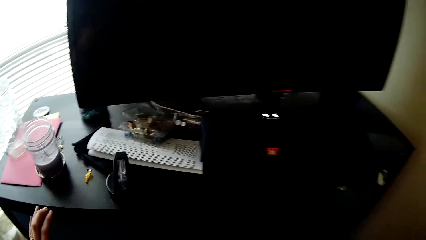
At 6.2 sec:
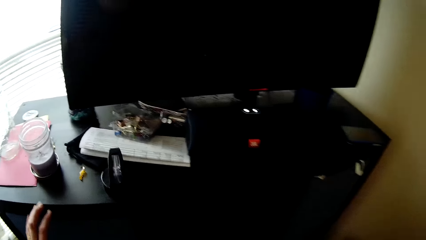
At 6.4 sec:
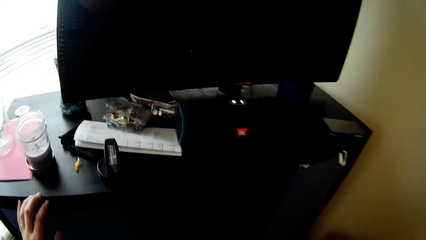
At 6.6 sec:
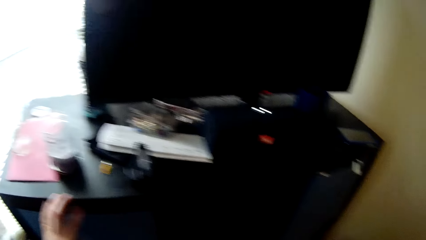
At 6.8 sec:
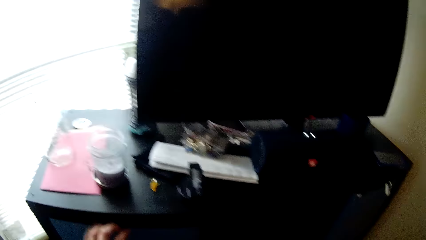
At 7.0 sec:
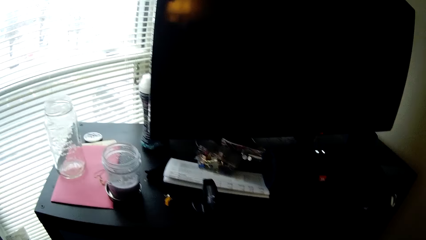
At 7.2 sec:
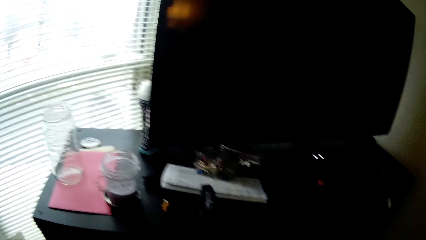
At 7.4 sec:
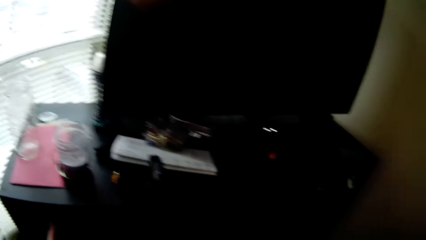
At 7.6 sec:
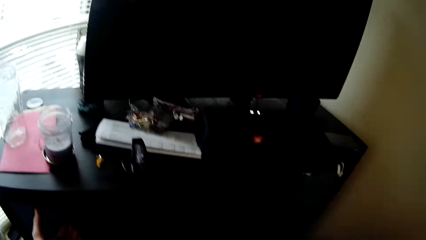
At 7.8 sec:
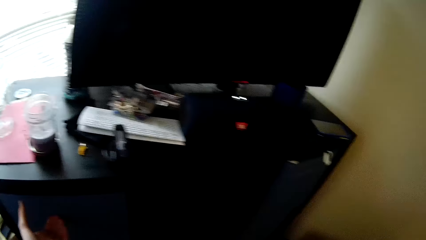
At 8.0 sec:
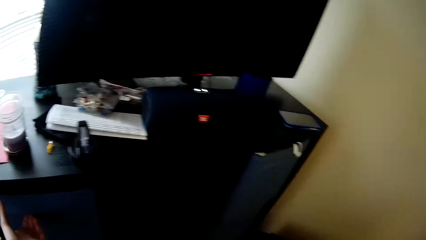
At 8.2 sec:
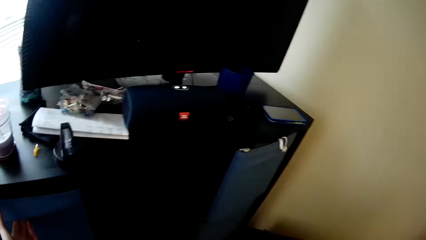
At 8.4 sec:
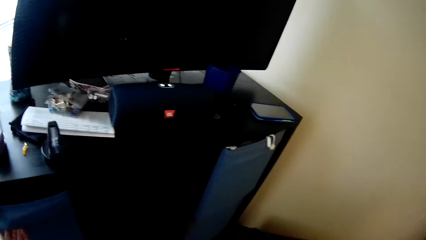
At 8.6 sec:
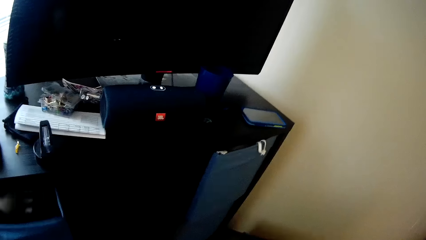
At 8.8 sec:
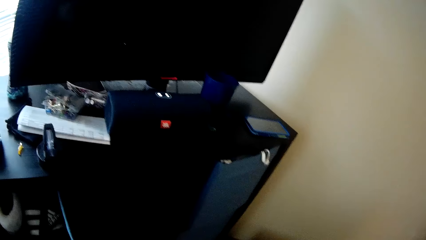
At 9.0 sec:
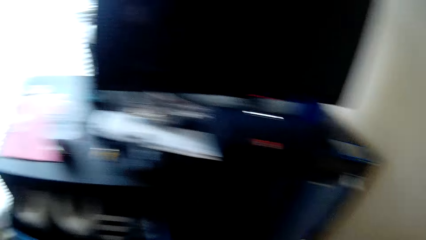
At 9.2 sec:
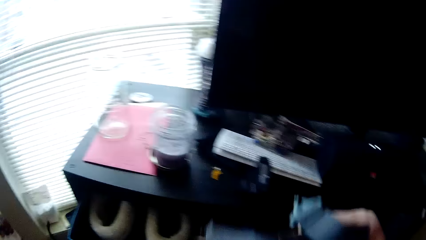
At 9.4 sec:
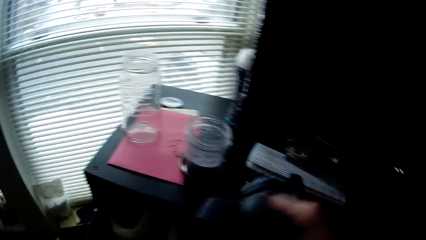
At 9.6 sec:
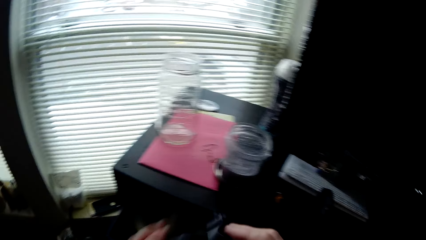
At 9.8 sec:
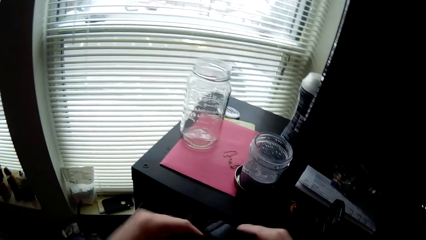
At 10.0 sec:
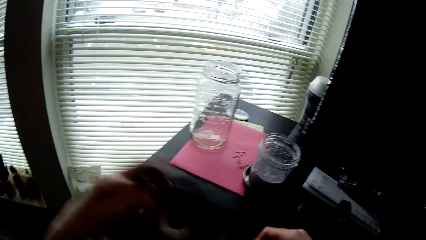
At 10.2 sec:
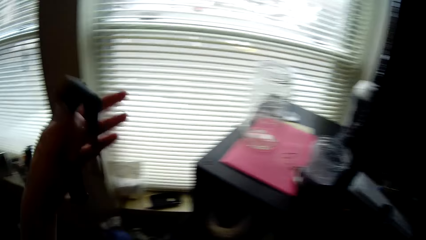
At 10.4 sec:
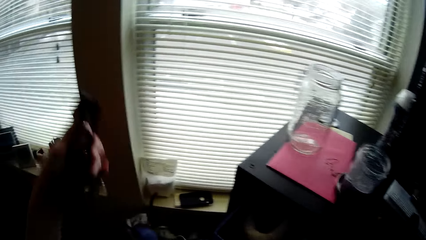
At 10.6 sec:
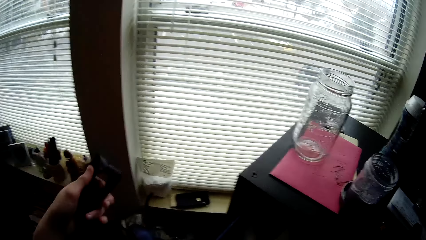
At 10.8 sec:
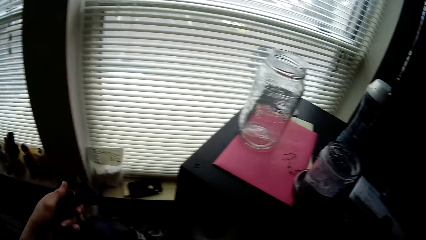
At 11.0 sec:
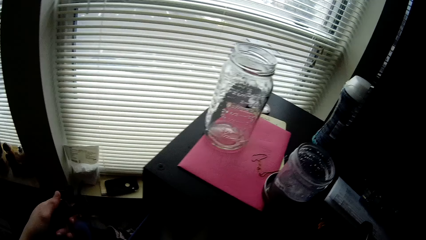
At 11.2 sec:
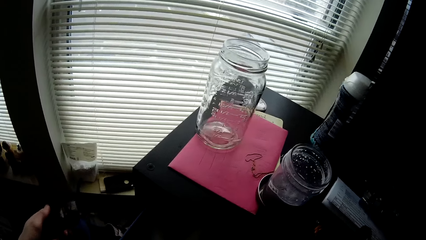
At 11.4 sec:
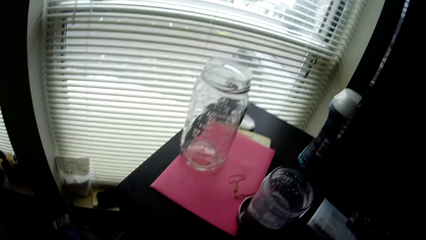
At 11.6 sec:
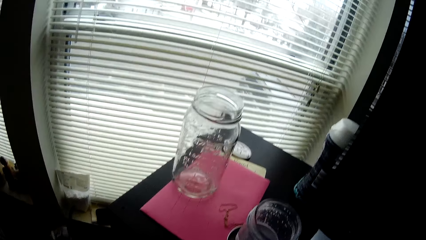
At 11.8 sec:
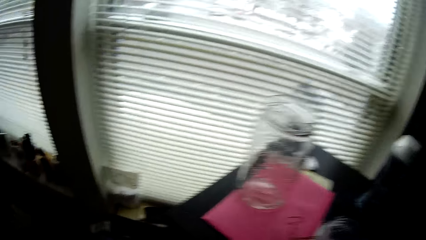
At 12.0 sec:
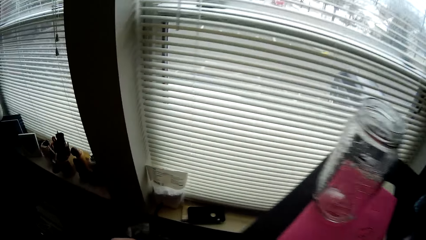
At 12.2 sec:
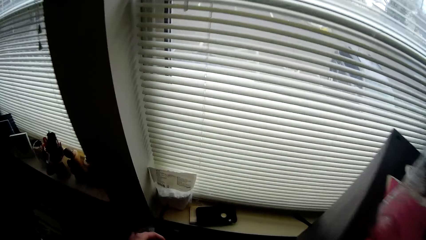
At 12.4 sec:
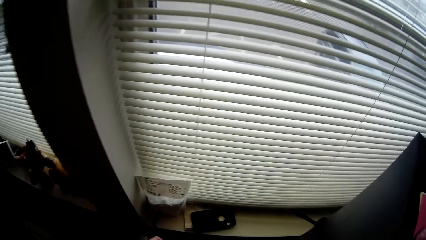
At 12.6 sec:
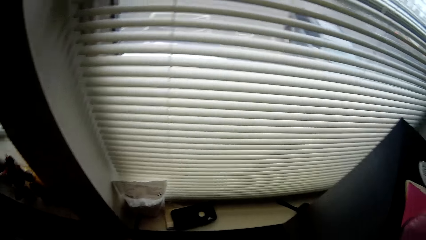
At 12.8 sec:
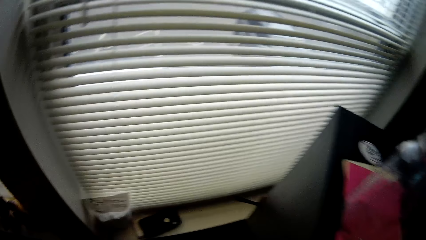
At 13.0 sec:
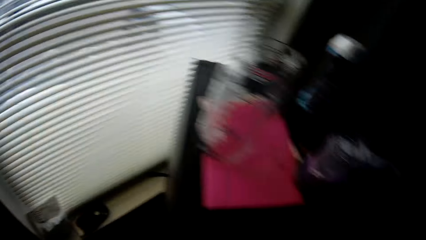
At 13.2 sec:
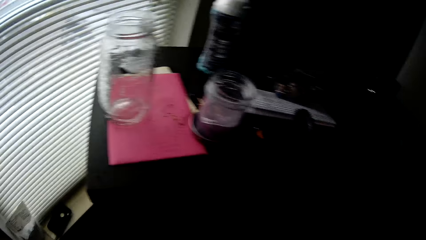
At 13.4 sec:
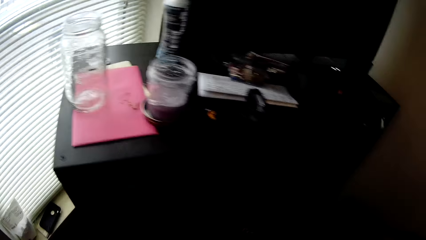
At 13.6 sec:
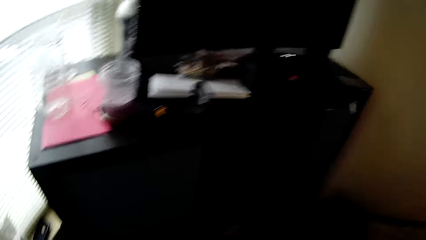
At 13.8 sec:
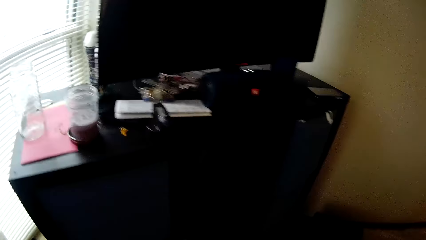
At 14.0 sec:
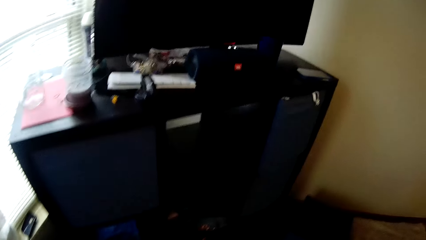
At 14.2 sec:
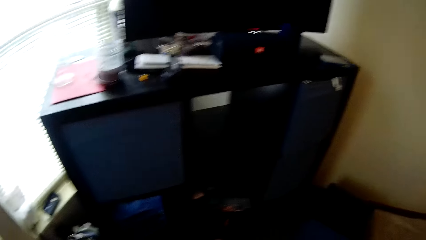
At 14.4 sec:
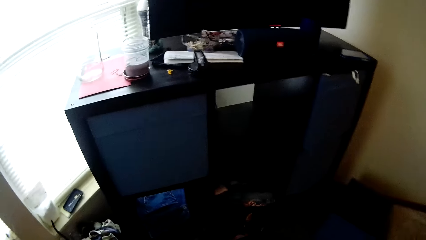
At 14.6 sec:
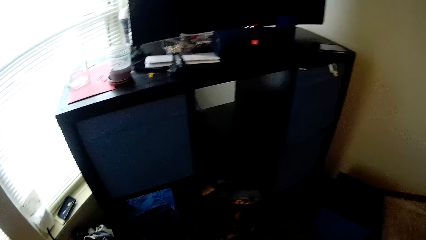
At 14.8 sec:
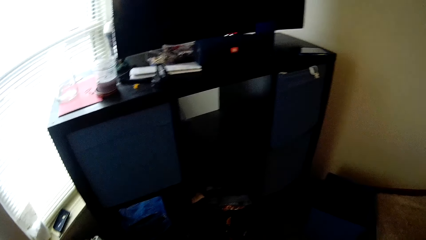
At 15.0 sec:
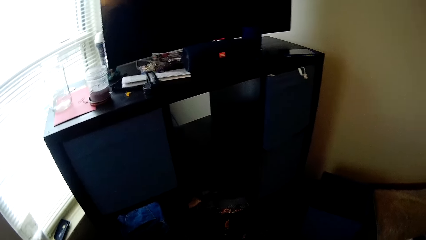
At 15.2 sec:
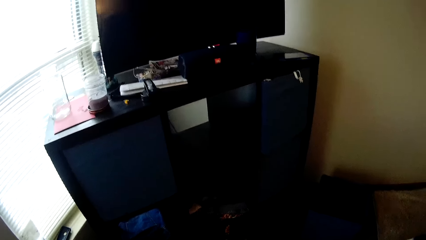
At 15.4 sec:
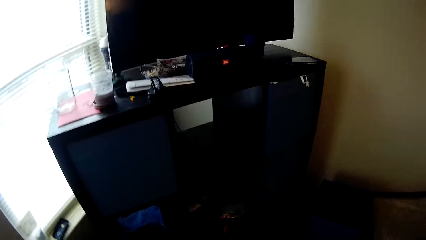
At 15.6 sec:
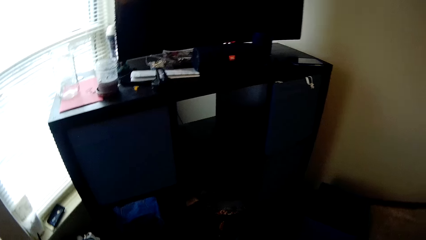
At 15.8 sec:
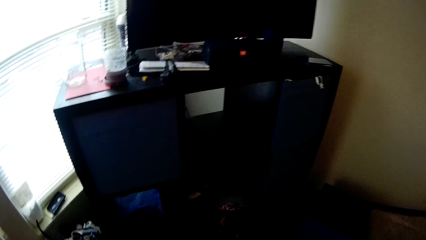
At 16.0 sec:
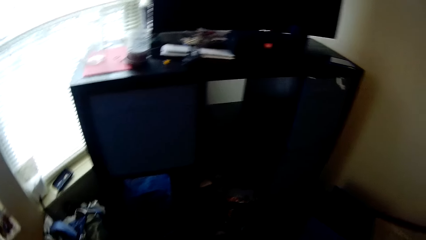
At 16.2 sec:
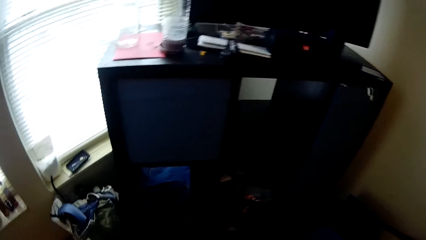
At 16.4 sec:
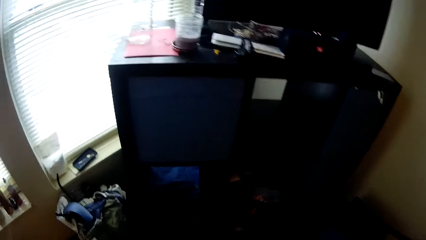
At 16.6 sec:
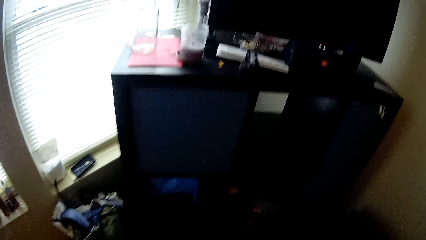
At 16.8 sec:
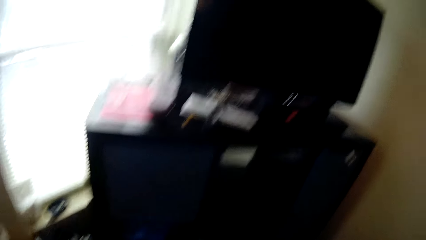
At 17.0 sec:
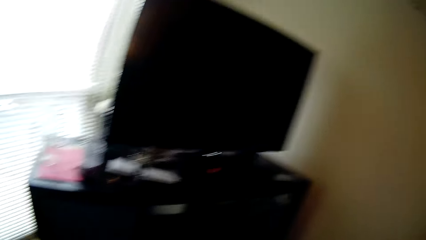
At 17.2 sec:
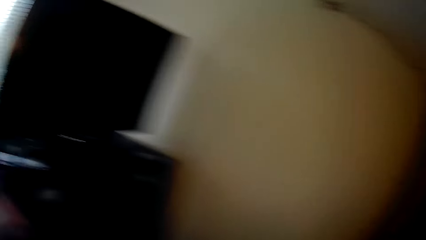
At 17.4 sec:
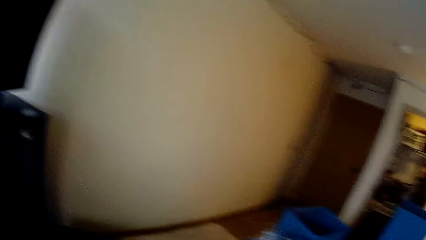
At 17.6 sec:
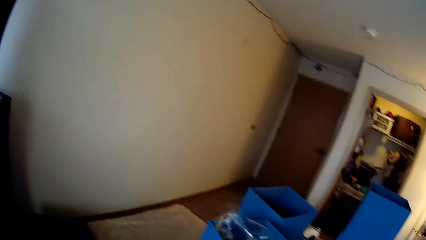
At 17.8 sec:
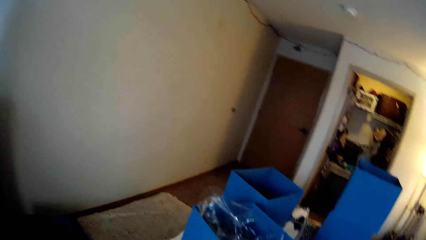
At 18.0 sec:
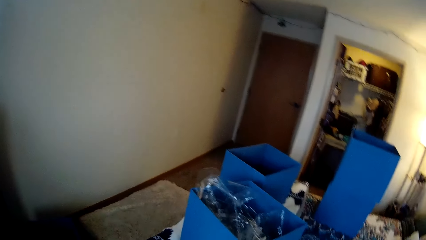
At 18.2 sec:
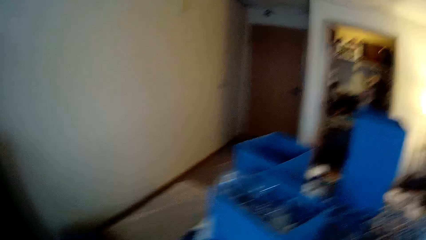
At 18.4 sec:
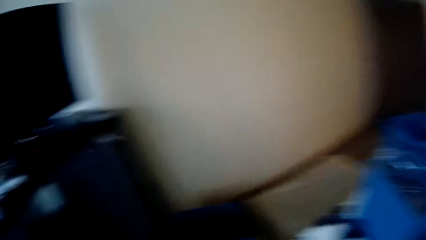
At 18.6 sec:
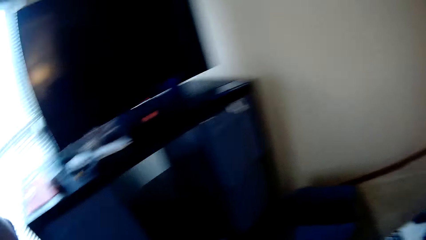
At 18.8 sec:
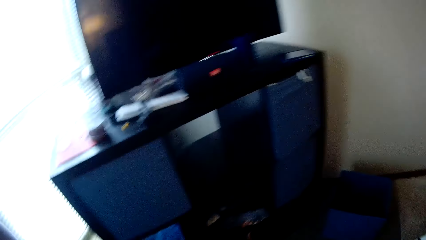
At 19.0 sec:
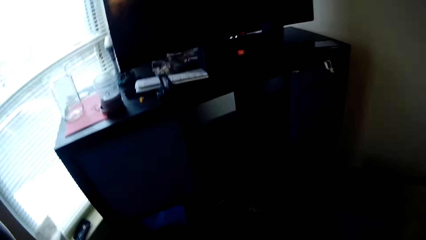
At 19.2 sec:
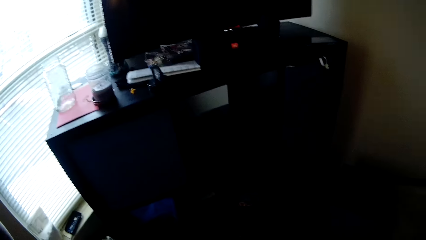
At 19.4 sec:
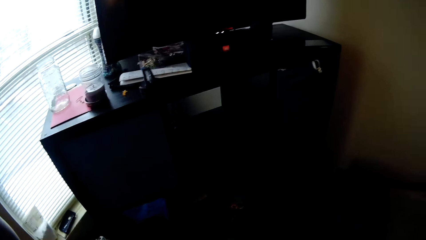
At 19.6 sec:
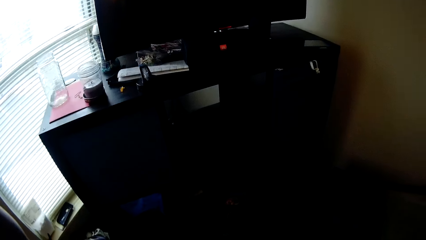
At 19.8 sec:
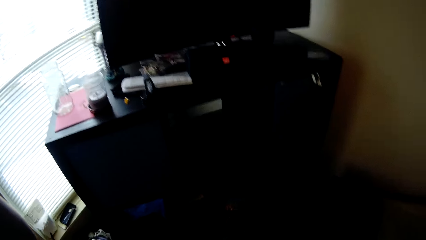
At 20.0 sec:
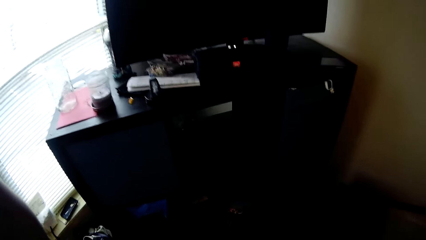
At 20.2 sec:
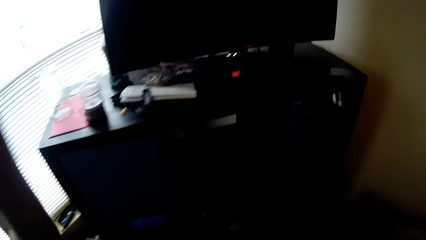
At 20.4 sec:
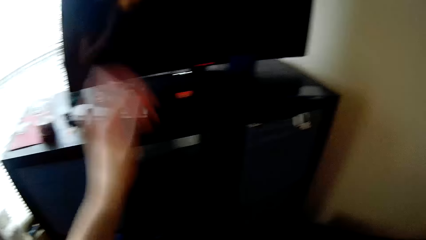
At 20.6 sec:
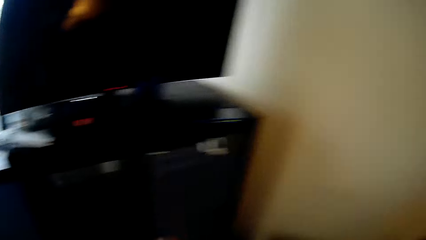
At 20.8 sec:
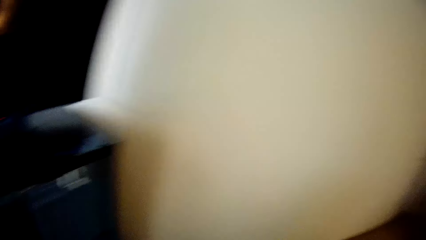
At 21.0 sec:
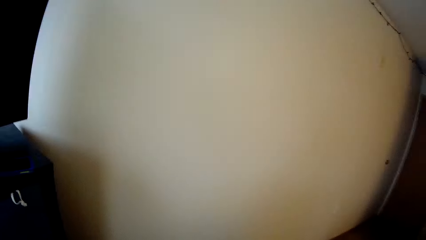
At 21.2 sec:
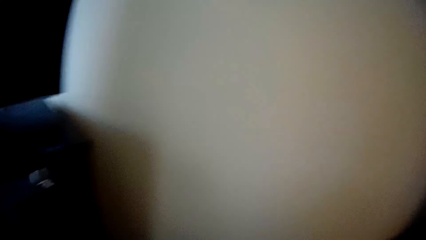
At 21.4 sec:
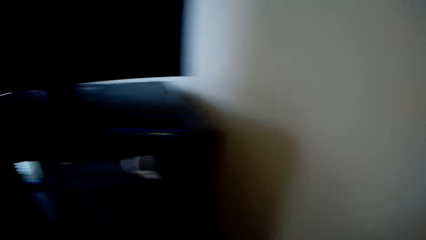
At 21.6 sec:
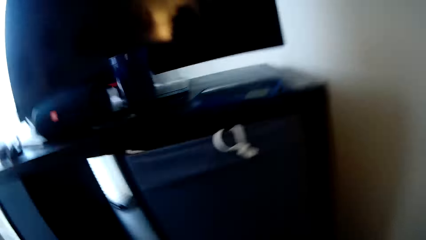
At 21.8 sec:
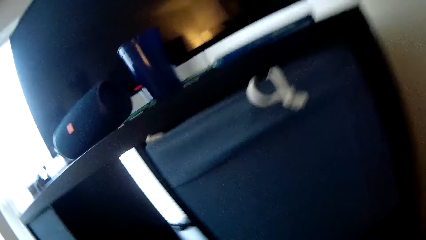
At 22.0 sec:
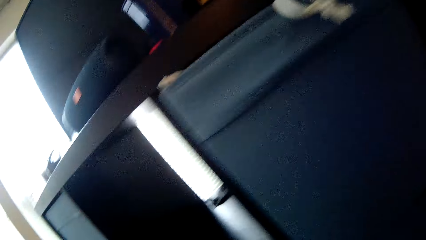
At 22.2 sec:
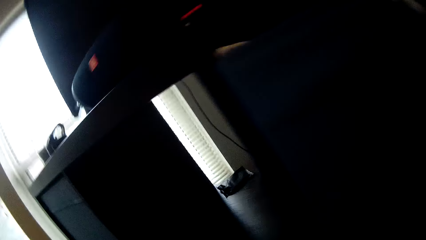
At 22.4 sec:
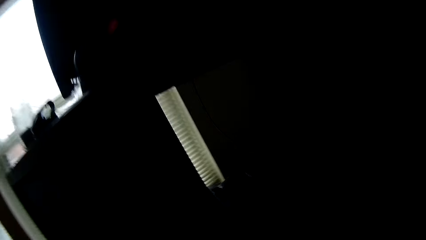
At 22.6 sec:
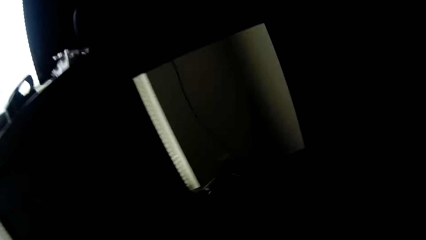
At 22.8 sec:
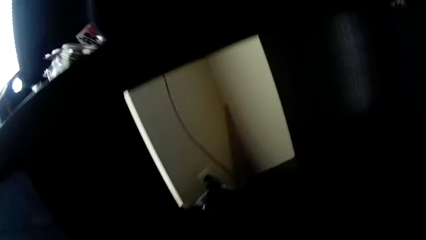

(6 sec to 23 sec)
The camera wearer places his left hand on the cloth shelf. He pulls out a drawer of the cloth shelf with his left hand. He moves a belt in his right hand to his left hand. He puts the belt in his left hand on the floor. He stands and looks at the cupboard. He looks around.
